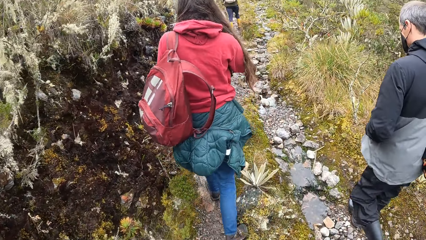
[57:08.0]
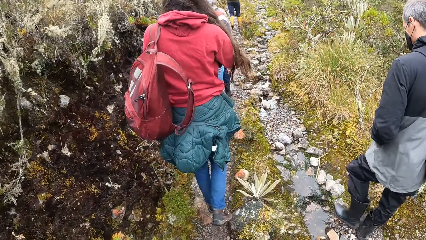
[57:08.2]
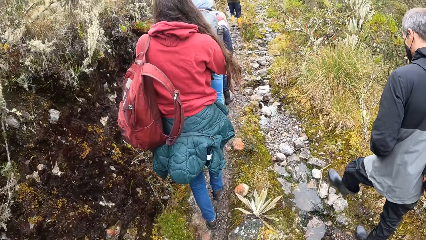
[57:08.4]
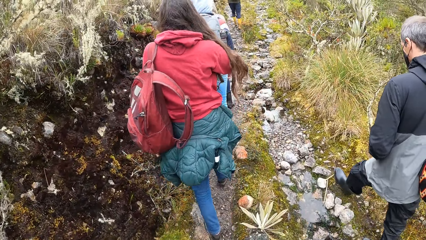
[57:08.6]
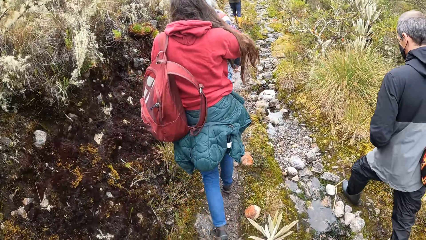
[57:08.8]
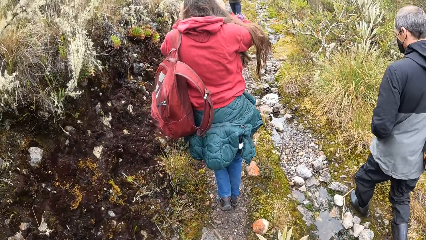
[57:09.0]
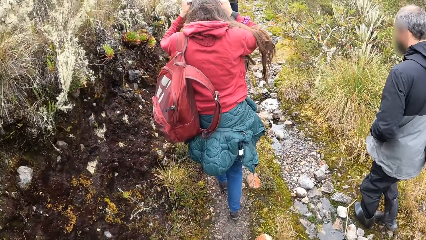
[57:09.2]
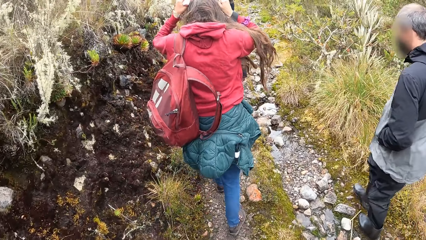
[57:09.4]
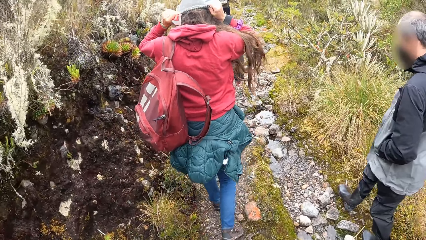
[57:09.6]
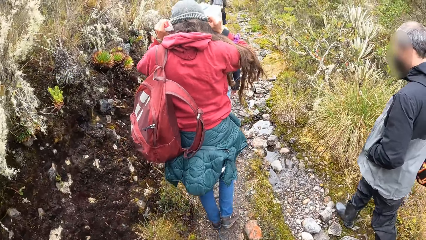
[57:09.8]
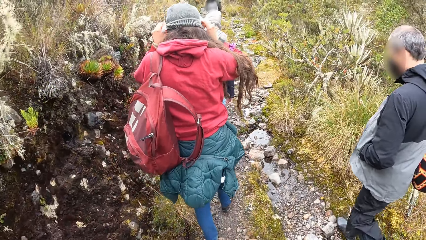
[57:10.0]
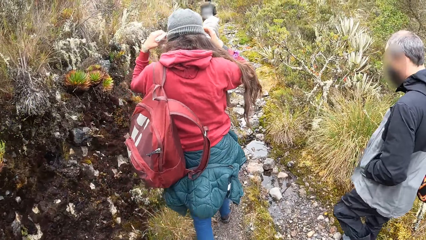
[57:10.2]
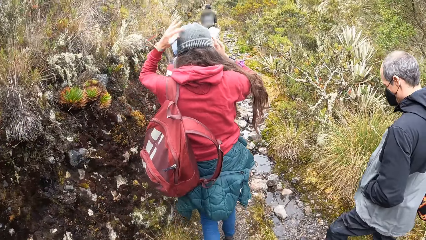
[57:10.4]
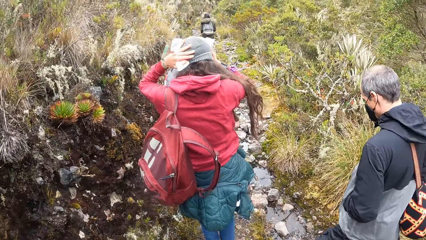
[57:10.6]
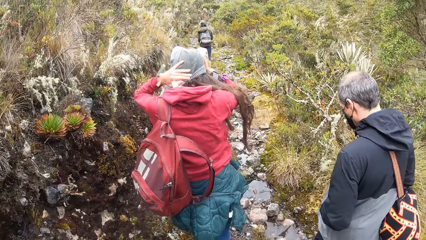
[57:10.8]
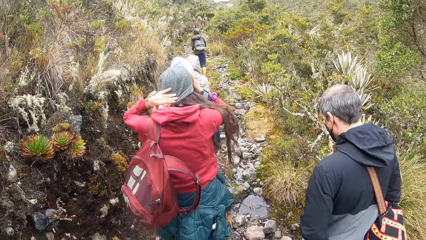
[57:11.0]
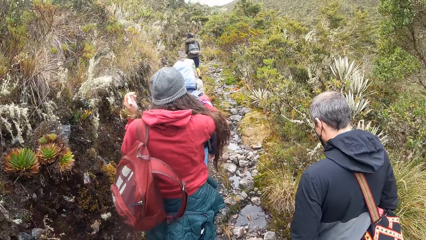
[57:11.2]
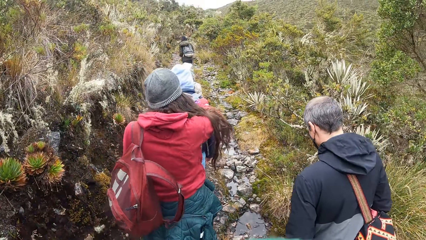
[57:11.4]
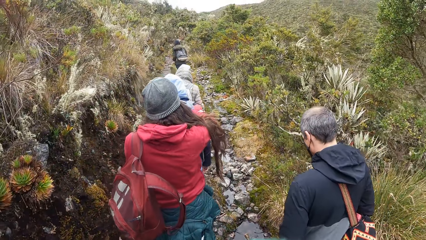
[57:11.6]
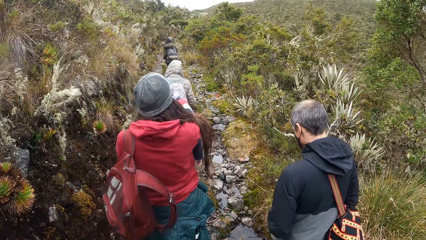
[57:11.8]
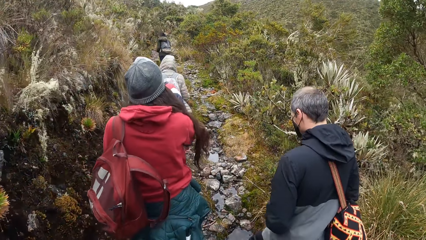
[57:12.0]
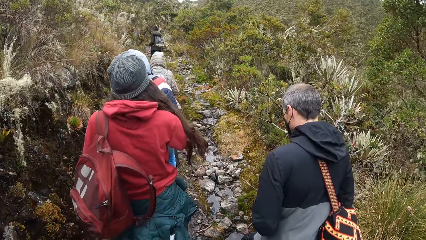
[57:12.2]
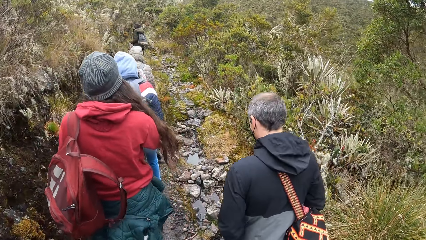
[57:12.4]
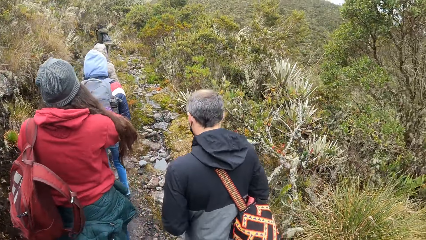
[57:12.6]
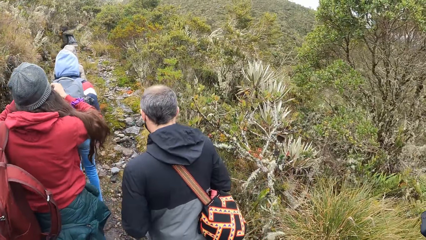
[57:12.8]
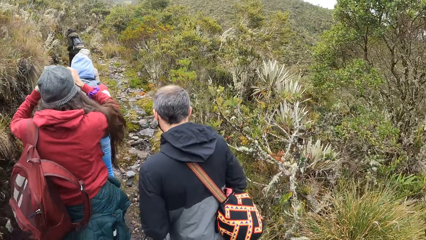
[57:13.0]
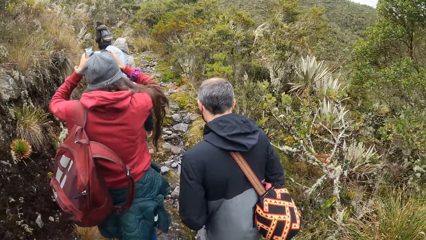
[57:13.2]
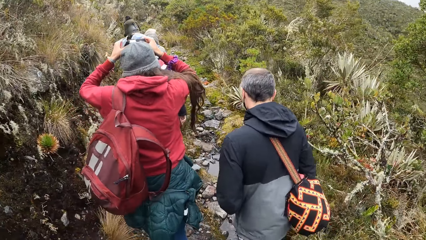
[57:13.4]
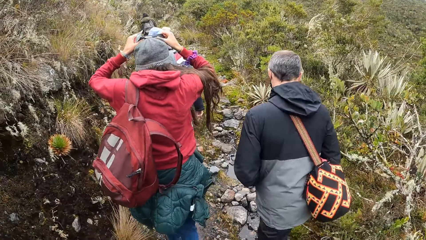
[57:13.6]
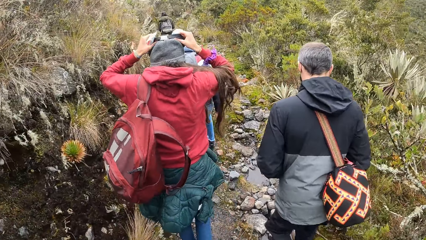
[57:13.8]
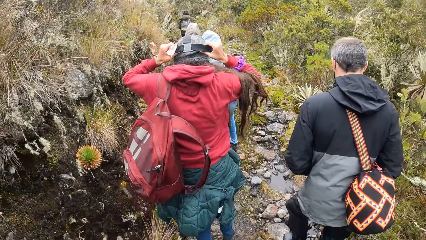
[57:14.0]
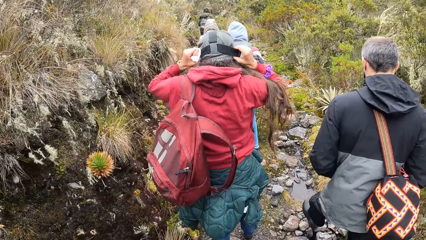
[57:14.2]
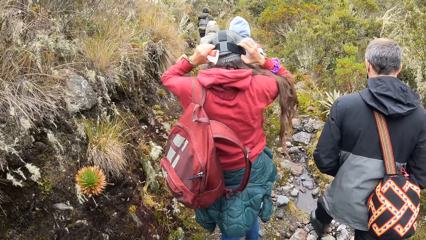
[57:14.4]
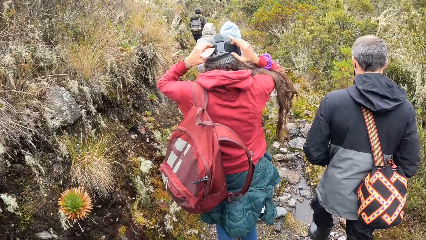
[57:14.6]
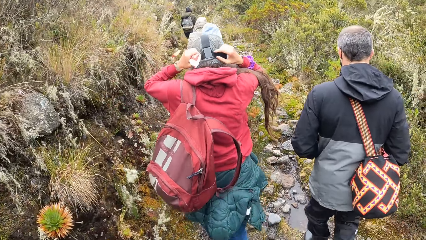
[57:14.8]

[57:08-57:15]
A woman wears a cap in her hands on her head.

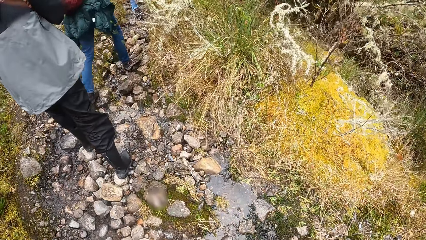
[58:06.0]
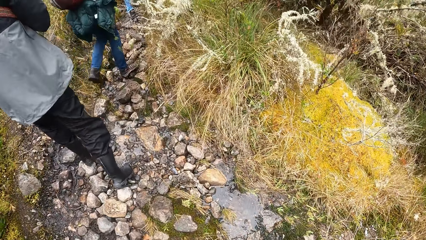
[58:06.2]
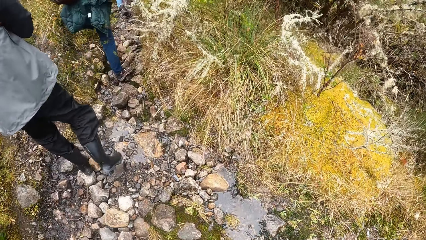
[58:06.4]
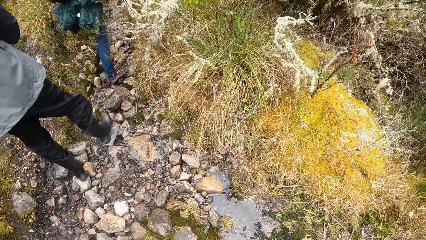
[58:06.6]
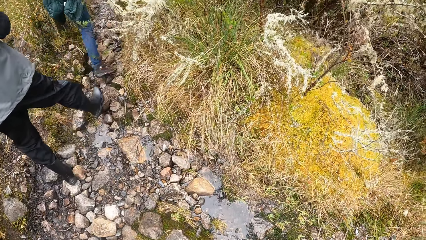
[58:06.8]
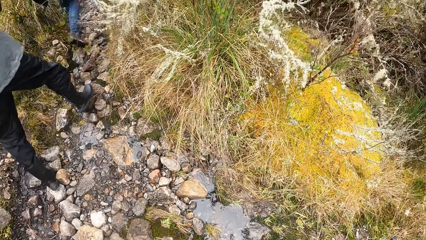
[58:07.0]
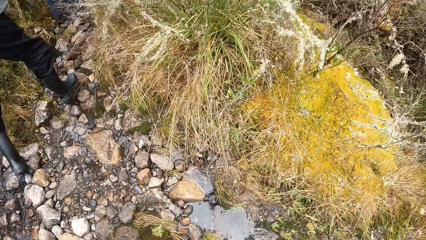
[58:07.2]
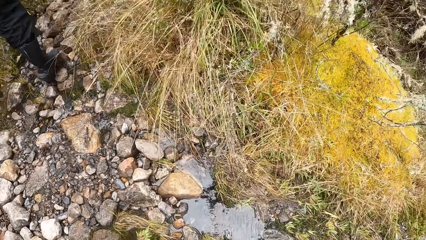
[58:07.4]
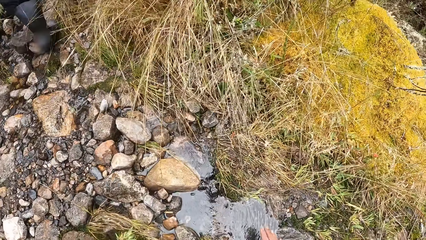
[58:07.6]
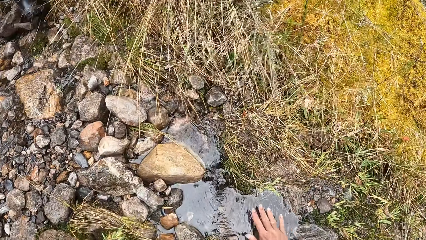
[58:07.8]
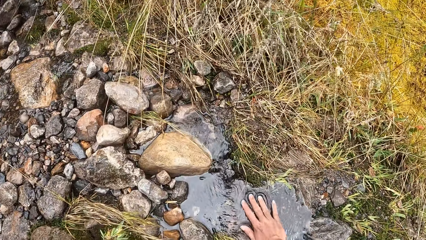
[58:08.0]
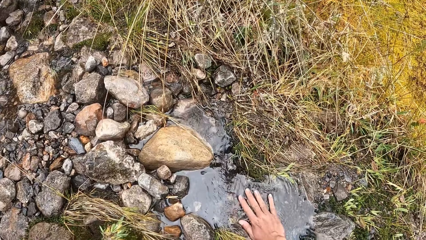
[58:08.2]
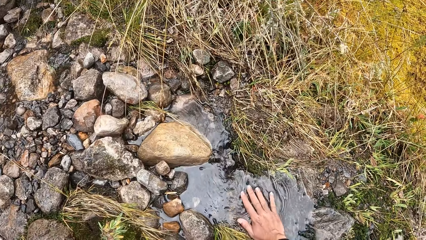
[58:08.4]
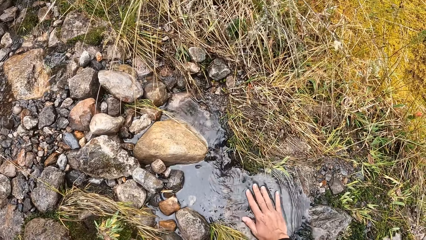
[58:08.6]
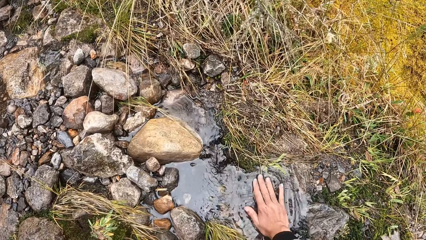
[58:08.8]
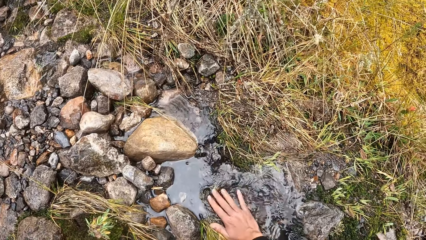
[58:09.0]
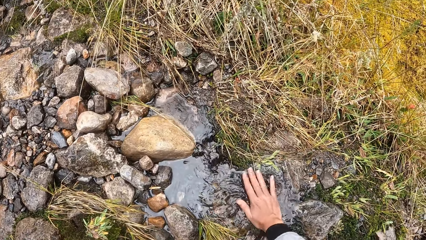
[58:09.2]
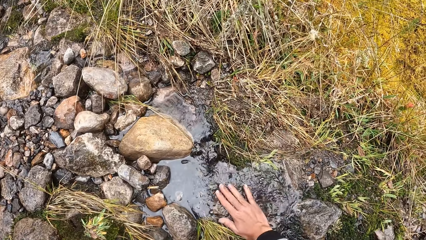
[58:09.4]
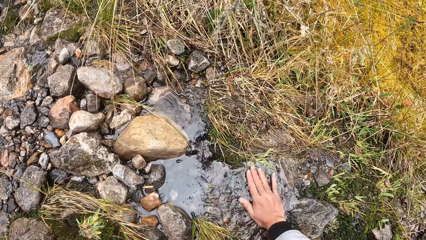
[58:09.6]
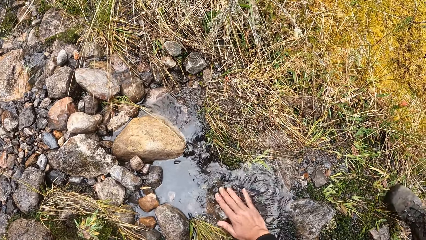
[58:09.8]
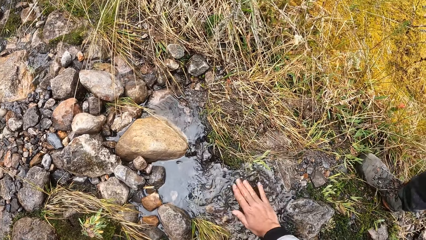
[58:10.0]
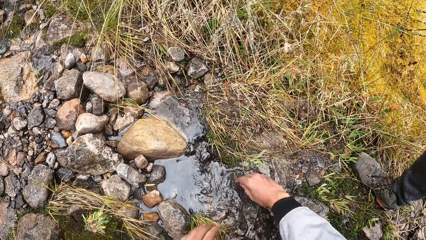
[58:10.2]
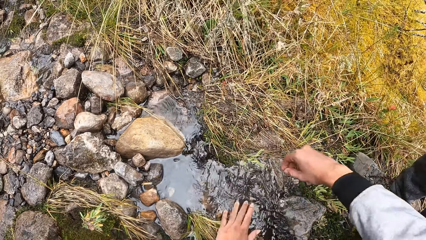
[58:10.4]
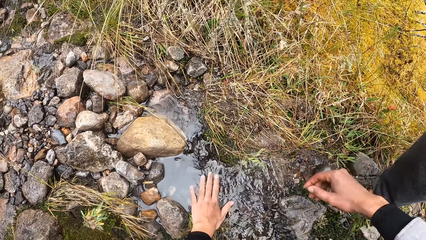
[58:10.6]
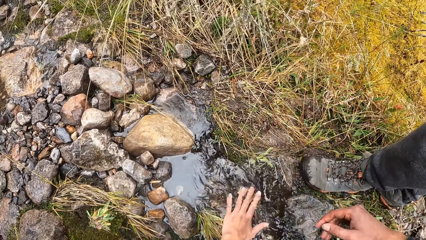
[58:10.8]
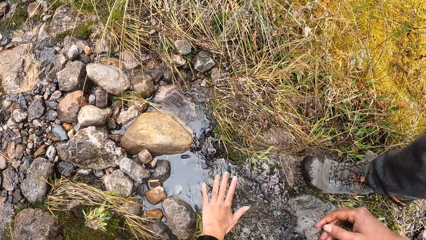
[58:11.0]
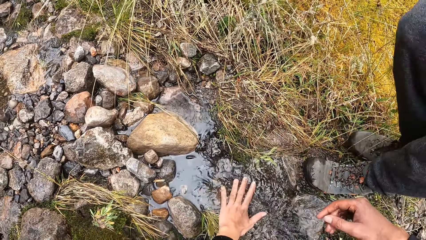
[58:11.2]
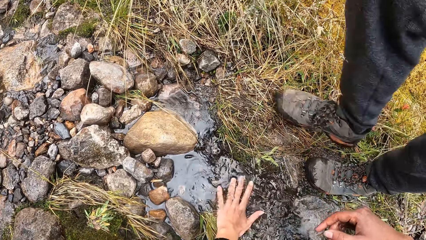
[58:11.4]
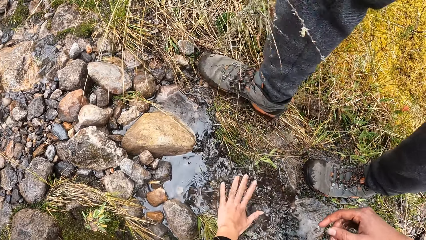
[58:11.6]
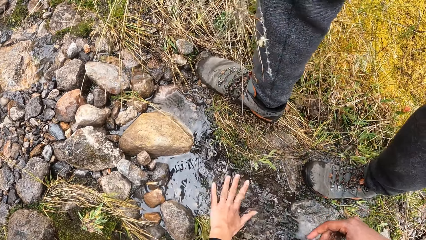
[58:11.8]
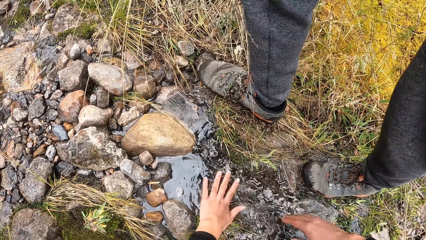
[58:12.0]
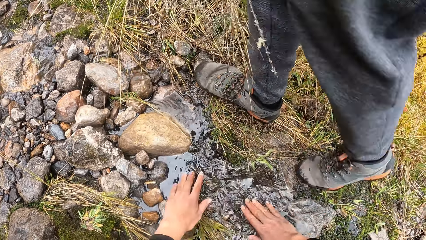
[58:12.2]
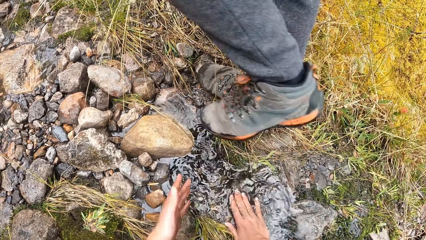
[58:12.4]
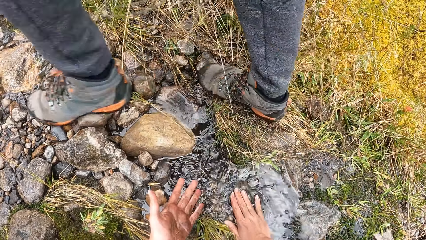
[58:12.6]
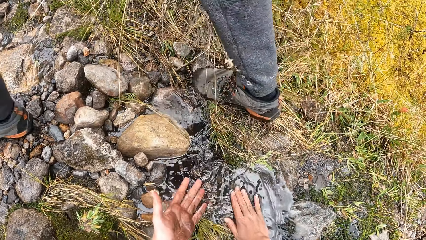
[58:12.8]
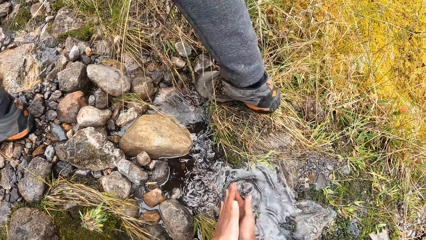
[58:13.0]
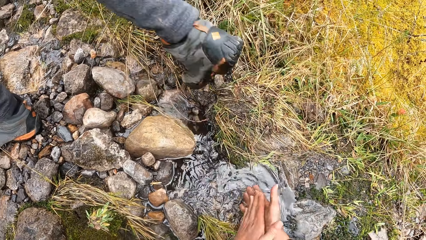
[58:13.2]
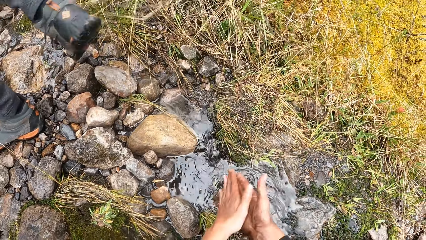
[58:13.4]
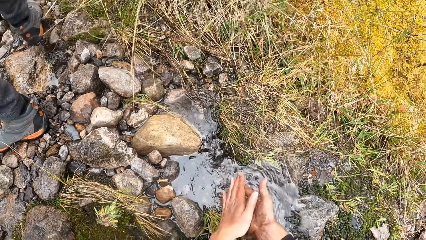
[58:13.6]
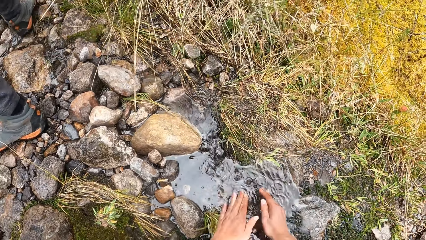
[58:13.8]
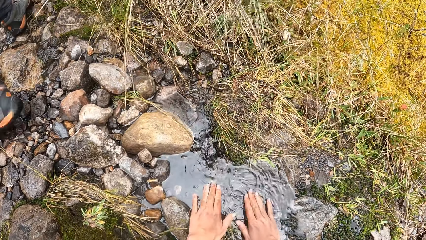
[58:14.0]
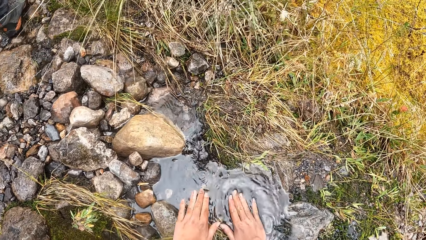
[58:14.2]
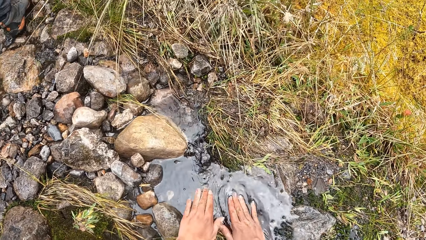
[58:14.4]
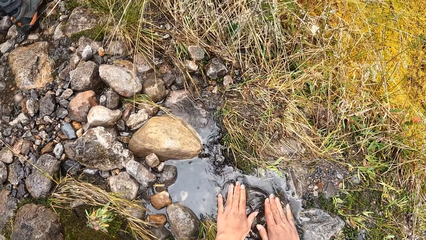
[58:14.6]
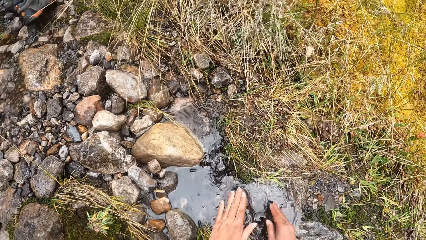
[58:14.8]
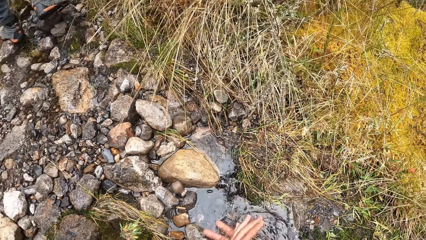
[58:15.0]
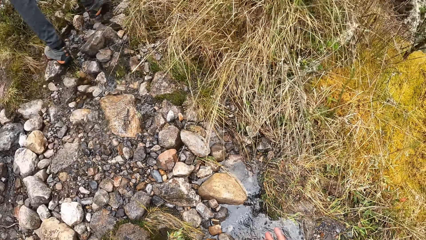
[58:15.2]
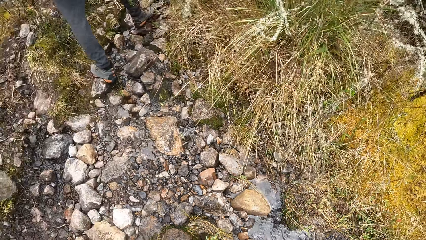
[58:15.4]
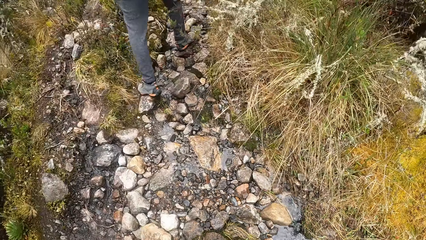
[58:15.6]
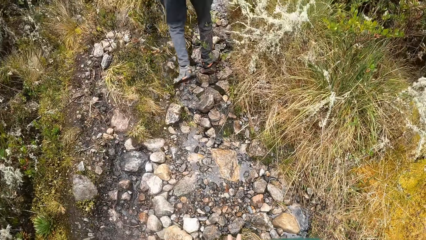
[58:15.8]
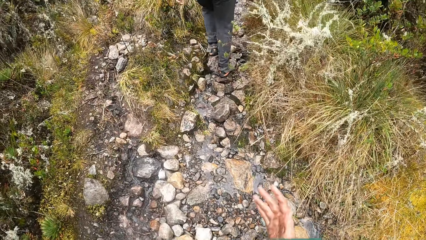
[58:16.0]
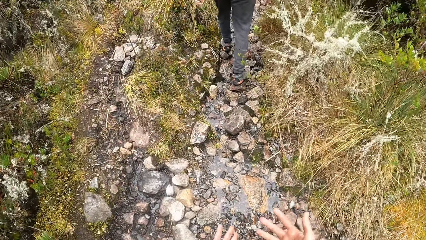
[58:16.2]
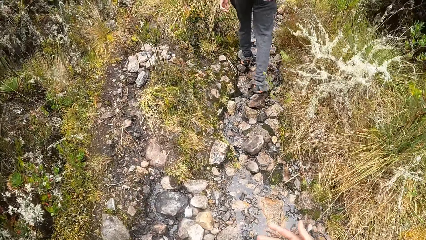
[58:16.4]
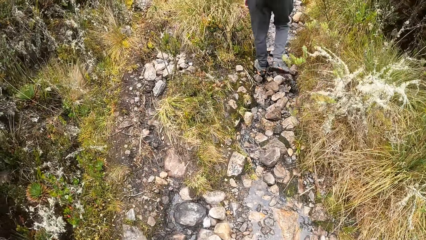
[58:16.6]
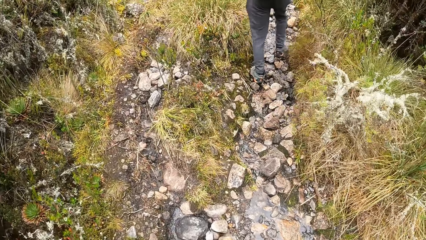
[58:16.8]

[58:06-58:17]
The camera wearer bends down and looks down. He rinses his right hand in a stream. He removes his right hand from the stream and rinses his left hand in the stream. The man hikes past the camera wearer. The camera wearer removes his left hand from the stream and rinses his right hand in the stream. He turns his left hand. He rubs his hands together. He holds his hands together. He dips both hands in the stream. He rubs his hands together. He holds his hands together and lifts his hands. He stands up, hikes on the path, and moves a hand.
